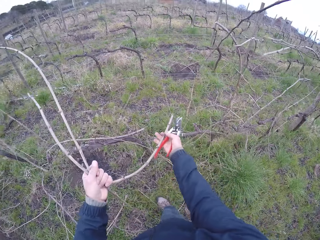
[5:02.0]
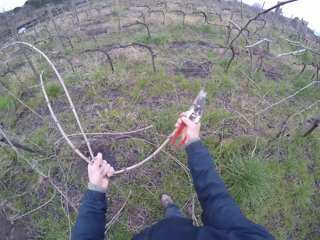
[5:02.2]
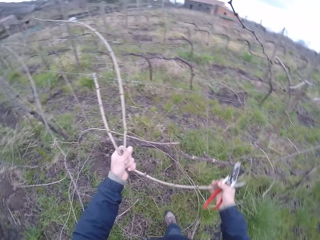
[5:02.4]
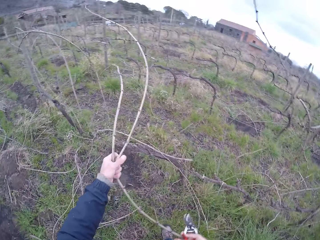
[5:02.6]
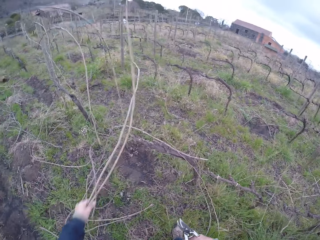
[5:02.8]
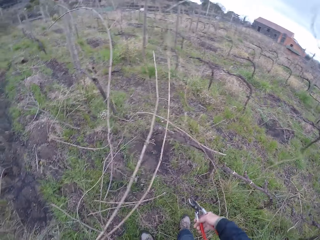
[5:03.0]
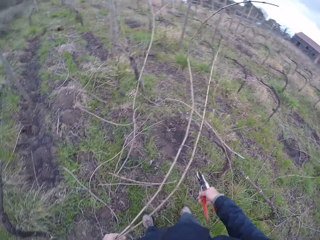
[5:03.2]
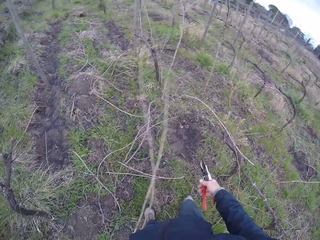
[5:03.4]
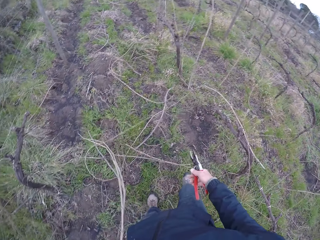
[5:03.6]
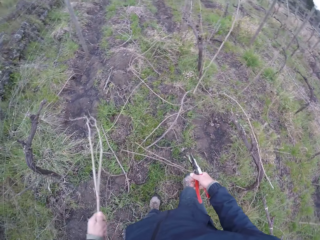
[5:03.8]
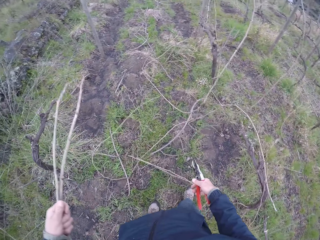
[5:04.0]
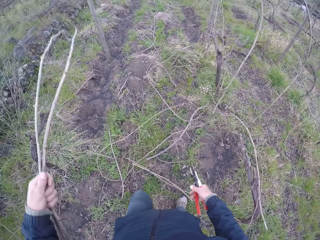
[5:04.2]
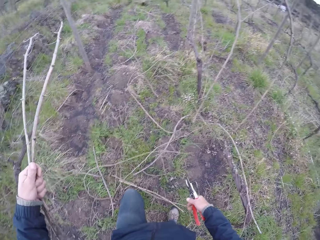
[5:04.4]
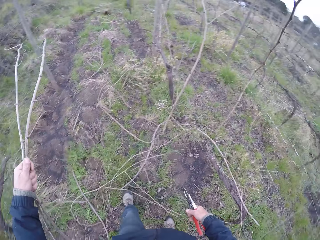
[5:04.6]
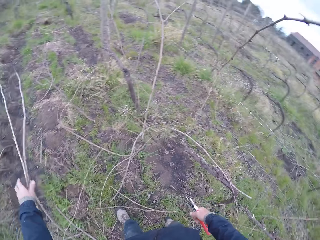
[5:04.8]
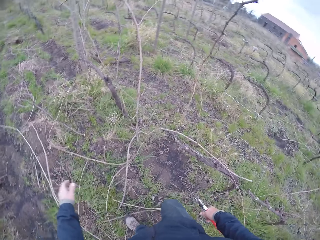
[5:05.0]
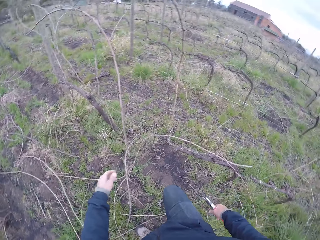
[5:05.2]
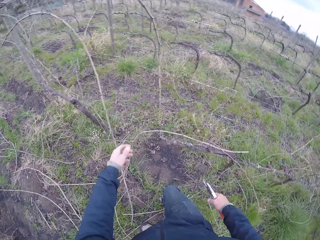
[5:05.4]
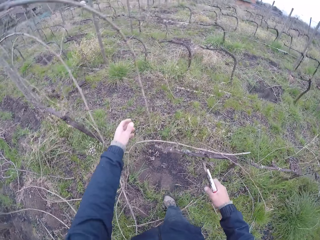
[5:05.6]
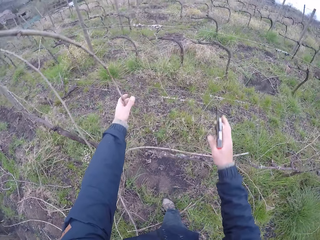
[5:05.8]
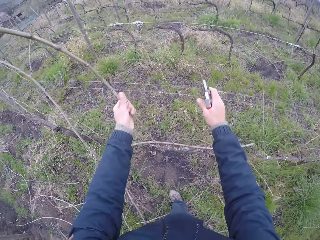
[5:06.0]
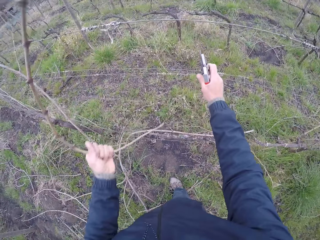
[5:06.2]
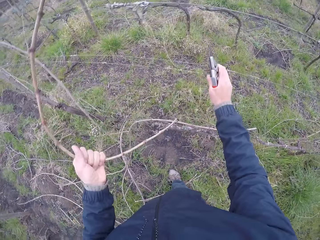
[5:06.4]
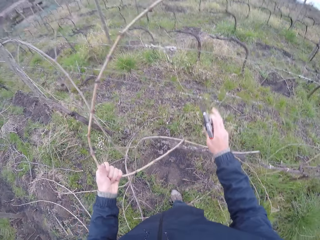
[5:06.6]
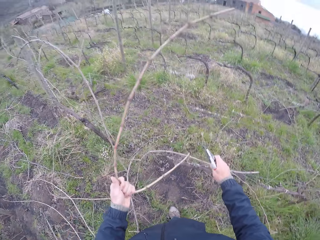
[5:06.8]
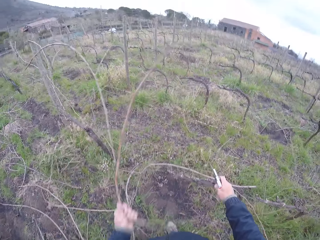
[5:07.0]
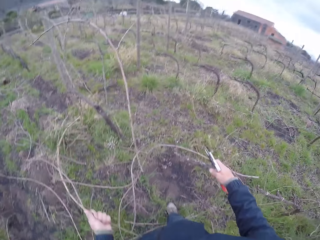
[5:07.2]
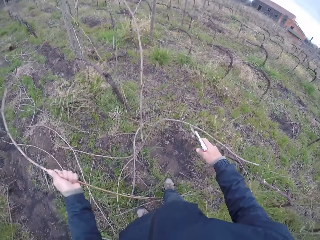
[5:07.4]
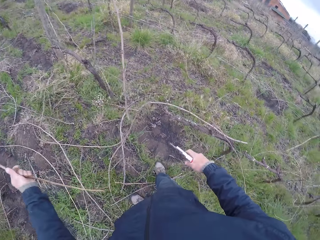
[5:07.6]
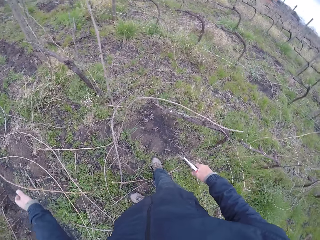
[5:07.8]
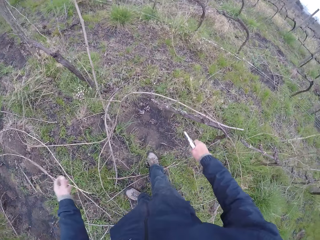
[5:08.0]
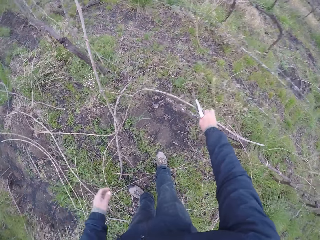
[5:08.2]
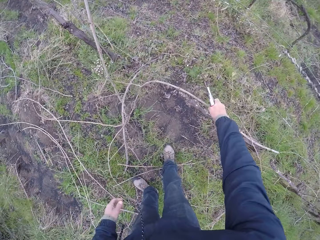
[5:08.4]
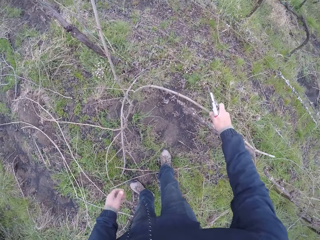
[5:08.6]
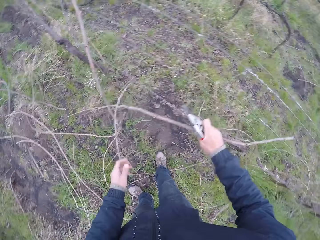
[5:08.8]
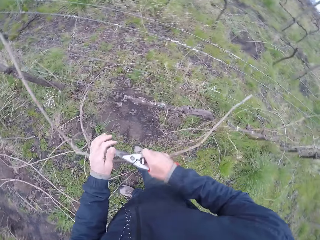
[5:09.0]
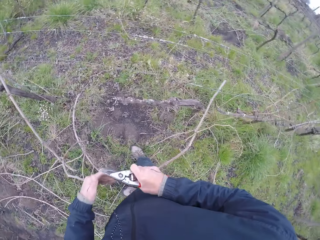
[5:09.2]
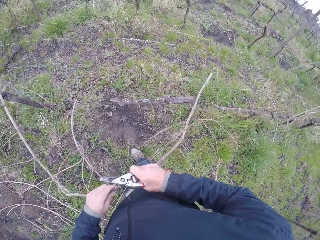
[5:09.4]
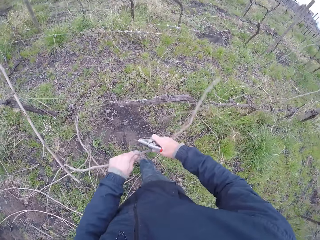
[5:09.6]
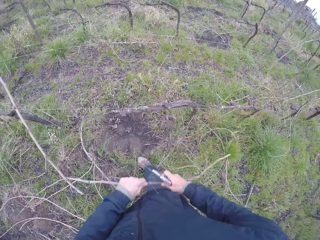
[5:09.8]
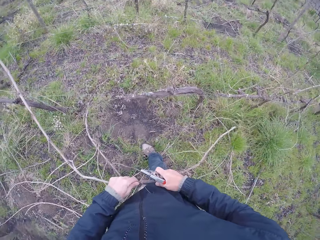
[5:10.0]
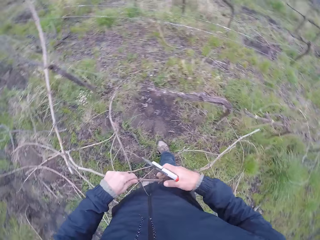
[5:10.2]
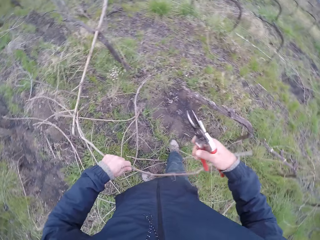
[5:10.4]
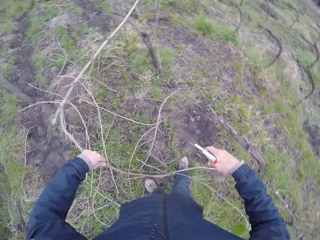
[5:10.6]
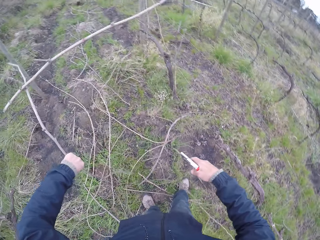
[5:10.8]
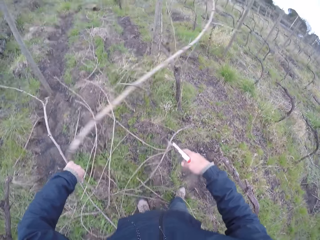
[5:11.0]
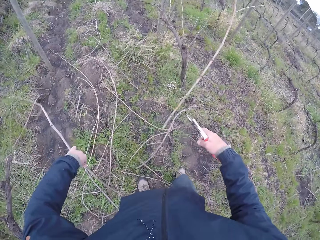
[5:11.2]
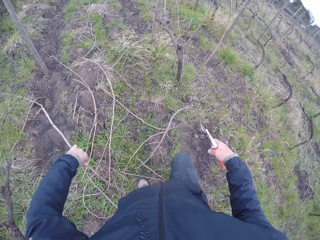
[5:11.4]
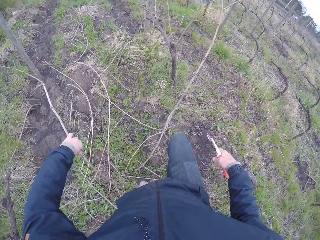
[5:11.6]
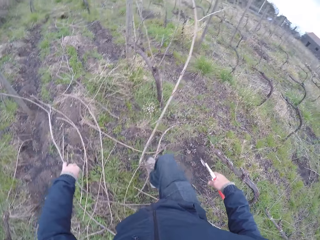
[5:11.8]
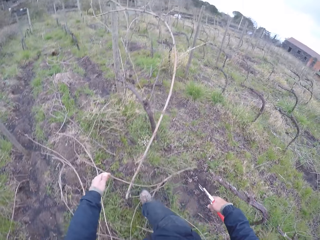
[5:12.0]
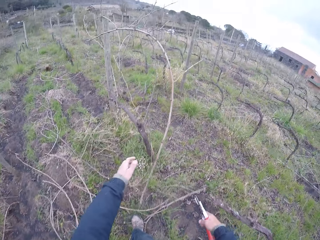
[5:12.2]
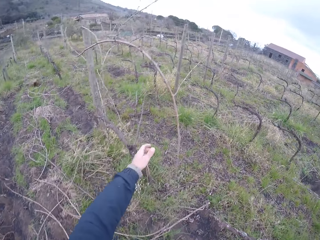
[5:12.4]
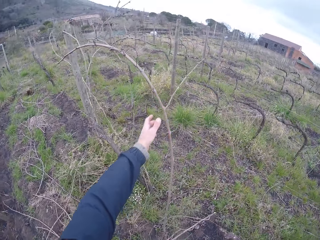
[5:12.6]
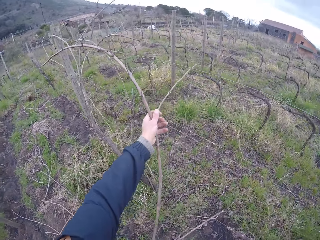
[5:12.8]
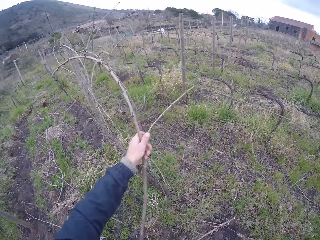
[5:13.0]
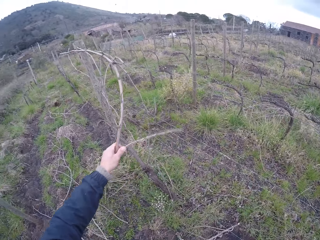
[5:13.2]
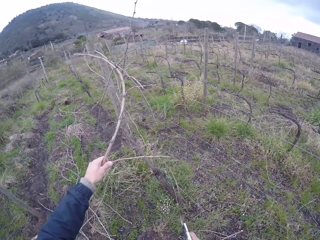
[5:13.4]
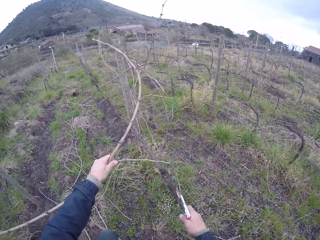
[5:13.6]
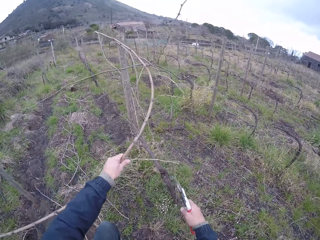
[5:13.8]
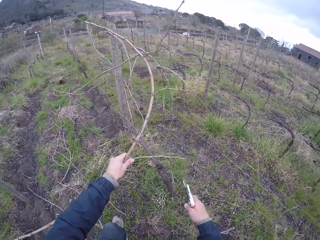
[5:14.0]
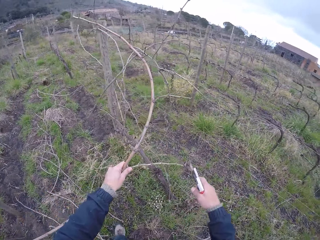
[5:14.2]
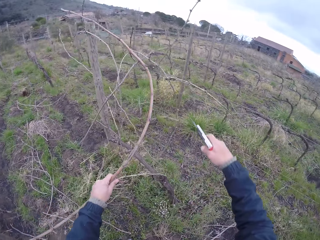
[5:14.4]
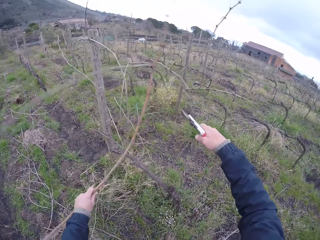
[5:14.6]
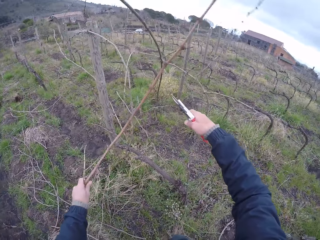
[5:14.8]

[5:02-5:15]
The camera wearer pulls the tree branch from the wire with his right hand. He removes the twigs from the fence. He drops the tree branch on the ground with his left hand. He throws the twigs on the ground. He holds the tree branch with his left hand. He pulls a twig. He throws the twigs on the ground. He drops the tree branch on the ground with his left hand. He picks the tree branch from the wire with his right hand. He holds the tree branch with both hands. He drops the tree branch on the ground with his left hand. He holds the tree branch with his left hand. He pulls the tree branch from the wire with his left hand.

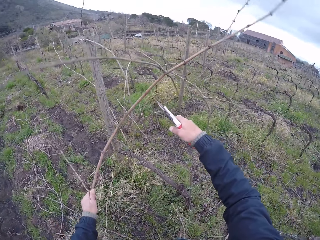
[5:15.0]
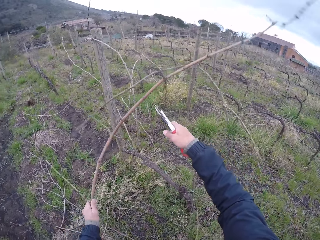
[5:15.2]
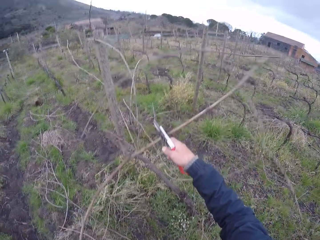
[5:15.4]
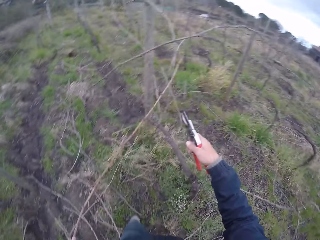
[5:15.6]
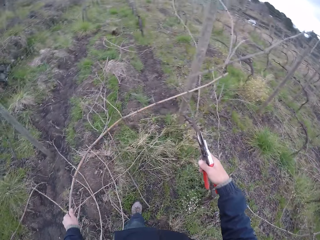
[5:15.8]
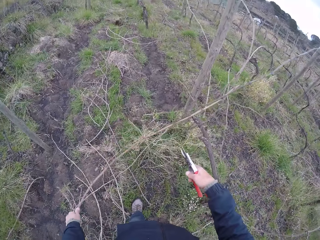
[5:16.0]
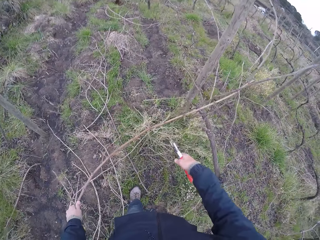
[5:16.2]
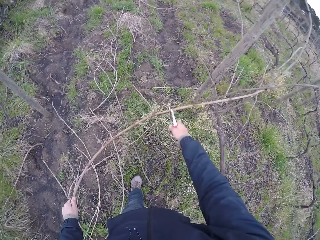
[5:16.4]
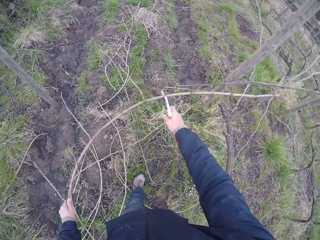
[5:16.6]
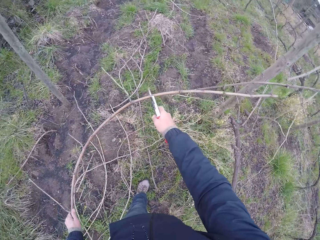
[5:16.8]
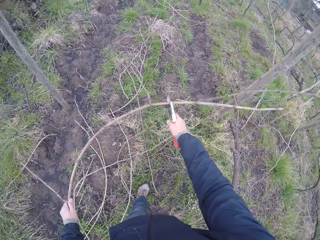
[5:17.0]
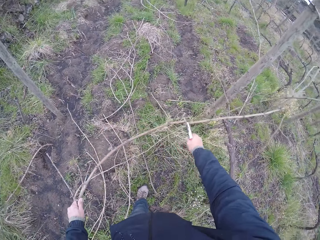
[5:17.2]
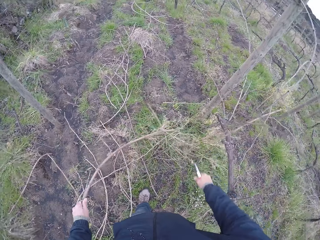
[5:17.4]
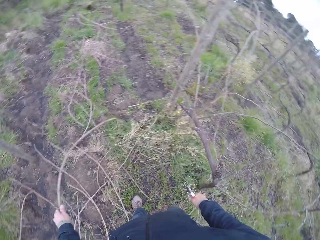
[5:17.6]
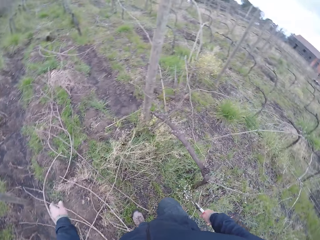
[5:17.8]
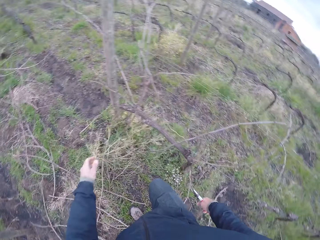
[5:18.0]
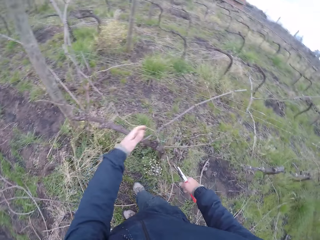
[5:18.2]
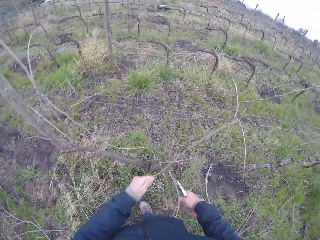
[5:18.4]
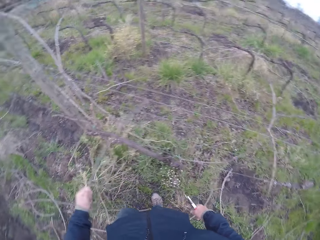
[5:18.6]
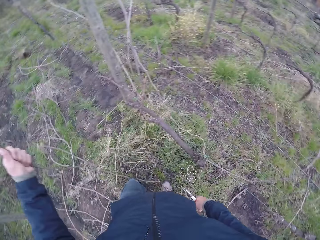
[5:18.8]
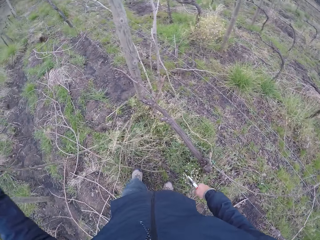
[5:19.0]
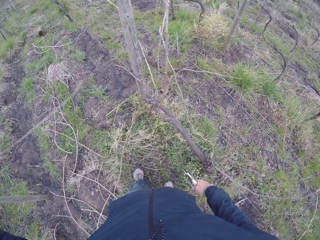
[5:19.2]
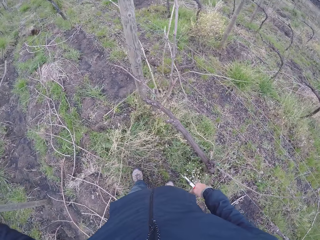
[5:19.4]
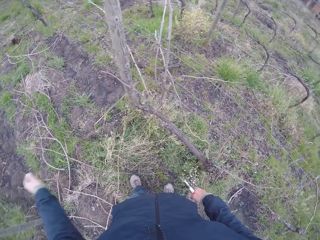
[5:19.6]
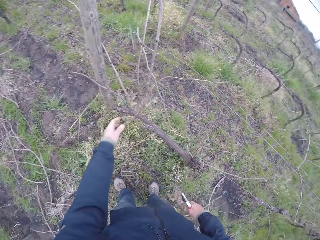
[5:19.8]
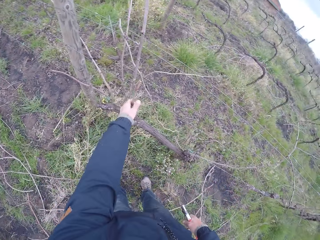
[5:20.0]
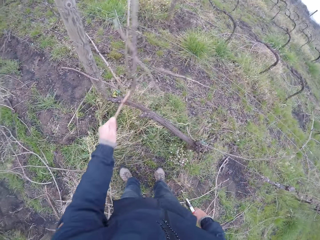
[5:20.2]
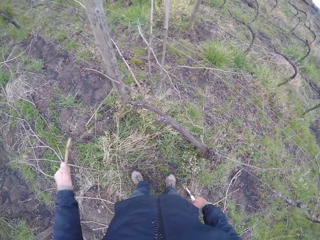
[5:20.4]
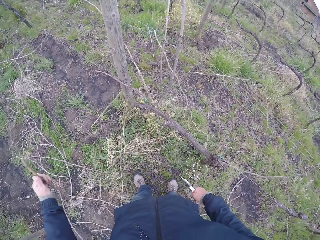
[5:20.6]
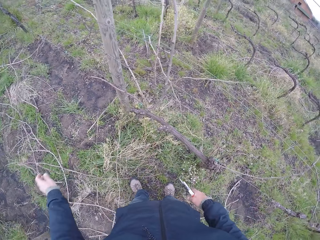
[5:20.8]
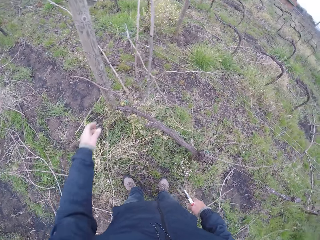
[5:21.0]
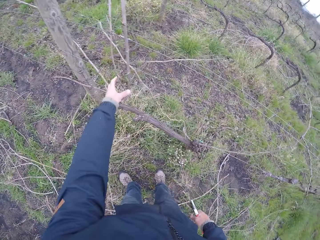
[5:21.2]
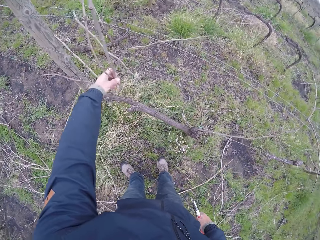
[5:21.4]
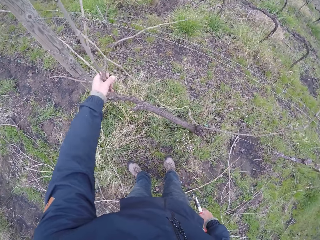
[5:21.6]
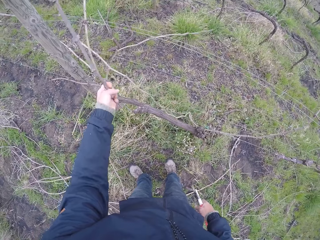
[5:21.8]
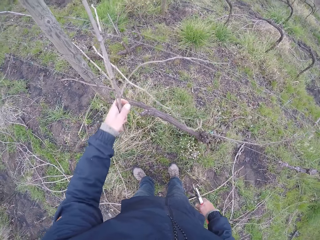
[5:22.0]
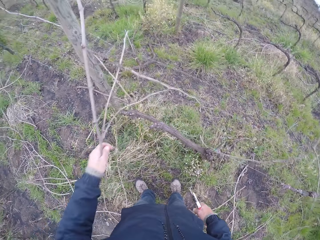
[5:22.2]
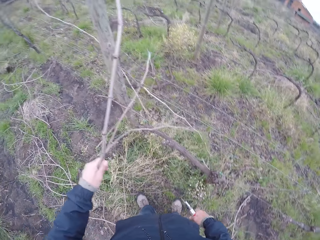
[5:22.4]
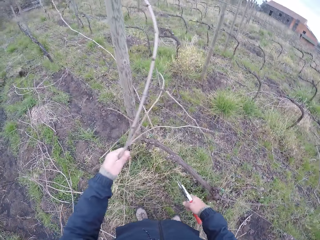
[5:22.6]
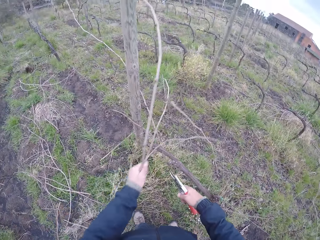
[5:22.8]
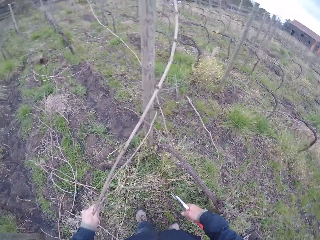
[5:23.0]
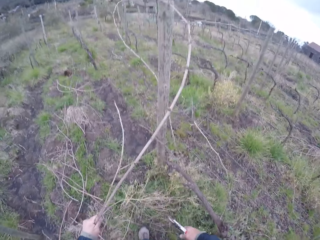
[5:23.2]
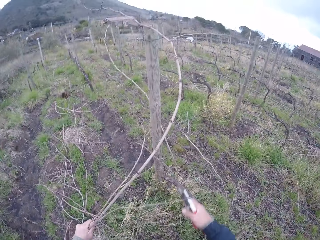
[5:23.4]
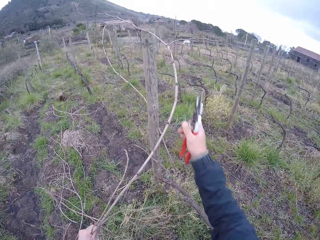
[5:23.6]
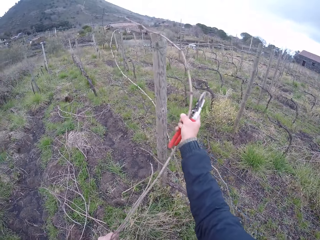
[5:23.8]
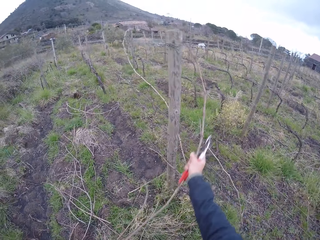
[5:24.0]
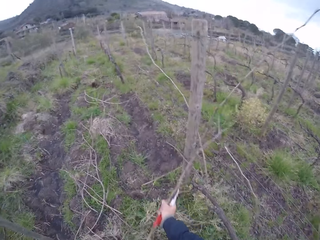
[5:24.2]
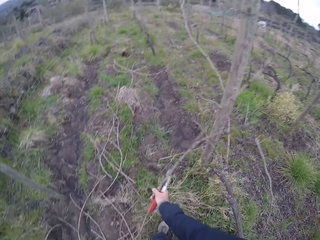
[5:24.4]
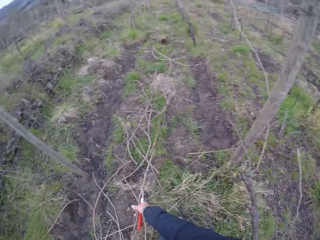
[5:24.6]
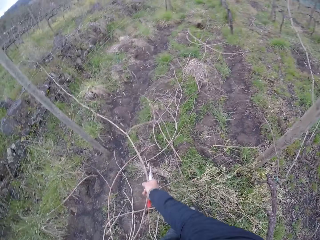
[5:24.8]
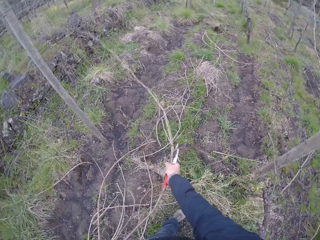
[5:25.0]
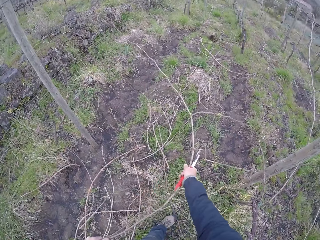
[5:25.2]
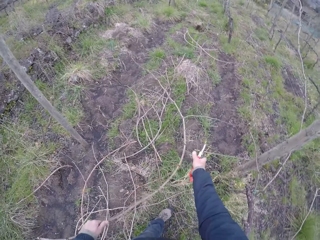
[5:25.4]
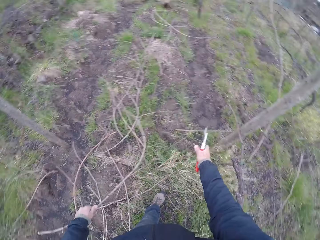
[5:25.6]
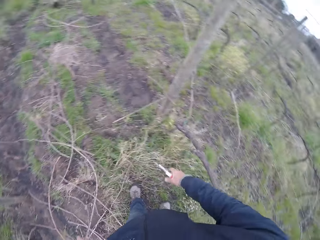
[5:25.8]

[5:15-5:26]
The camera wearer cuts the tree branch with the pliers with his right hand. He drops the tree branch on the ground with his left hand. He pulls a twig. He drops the twig on the ground. He pulls a twig. He drops the twig on the ground. He pulls the tree branch with his right hand.
